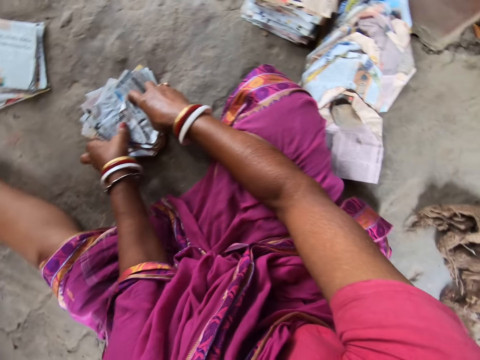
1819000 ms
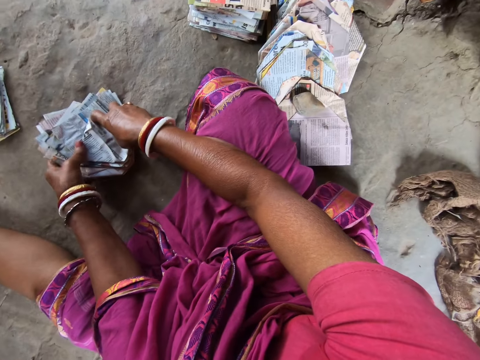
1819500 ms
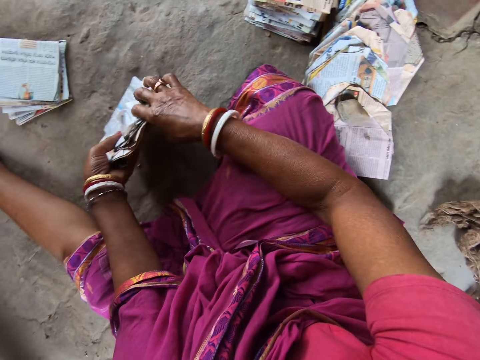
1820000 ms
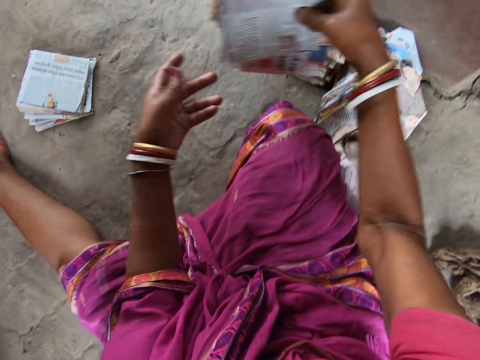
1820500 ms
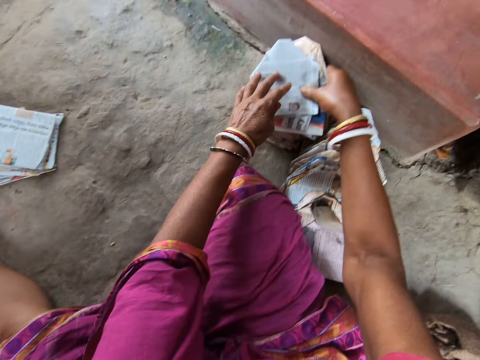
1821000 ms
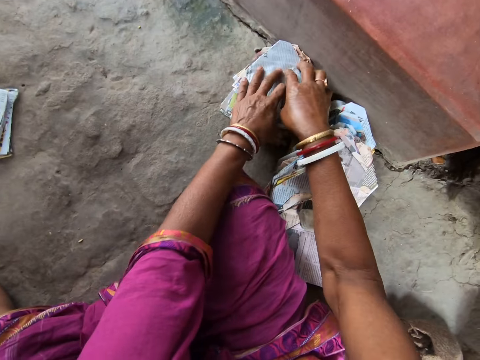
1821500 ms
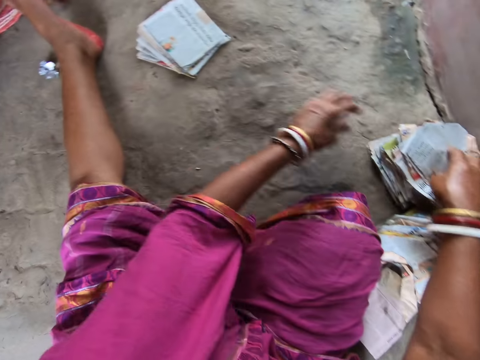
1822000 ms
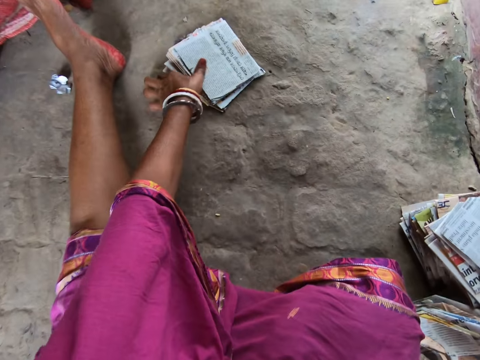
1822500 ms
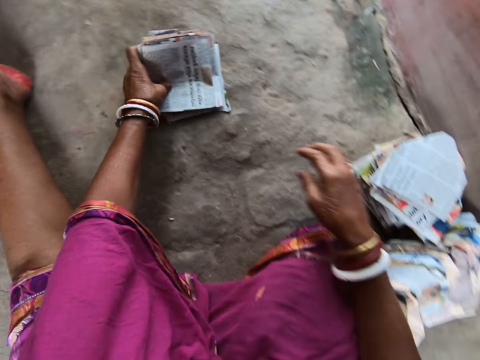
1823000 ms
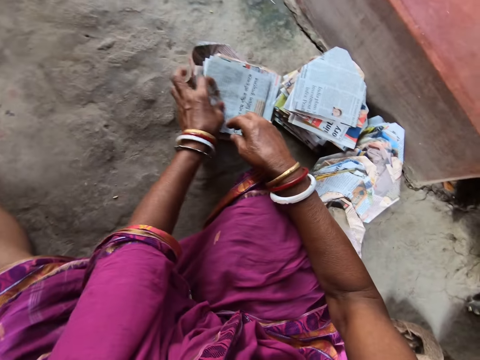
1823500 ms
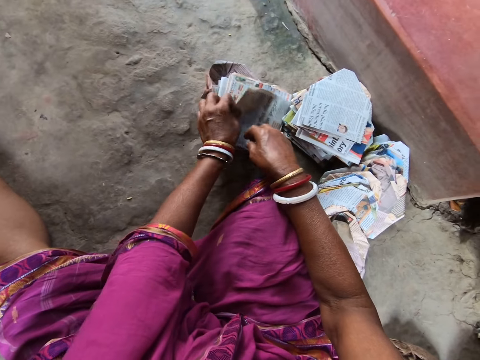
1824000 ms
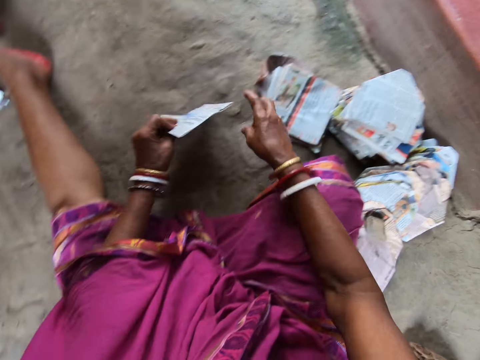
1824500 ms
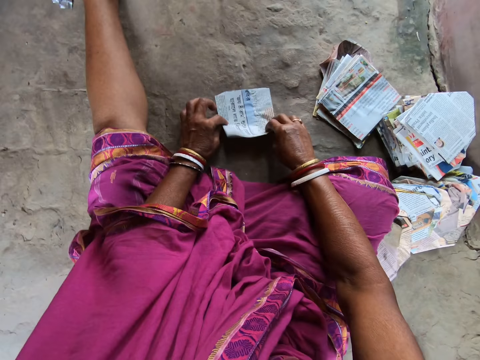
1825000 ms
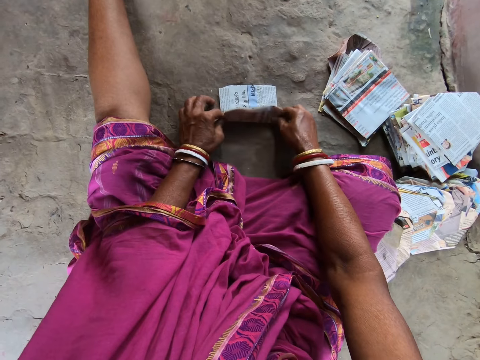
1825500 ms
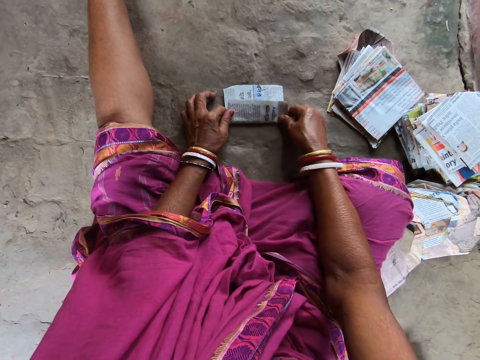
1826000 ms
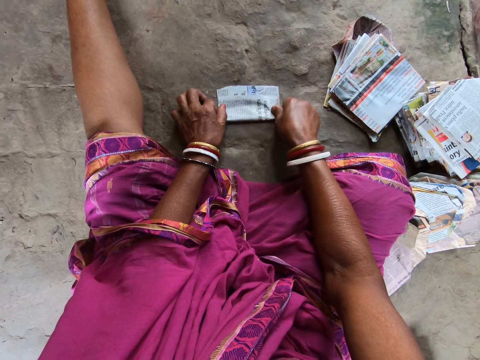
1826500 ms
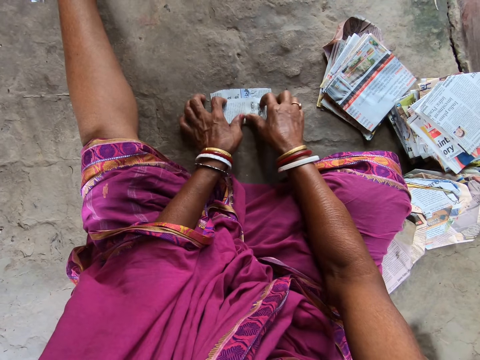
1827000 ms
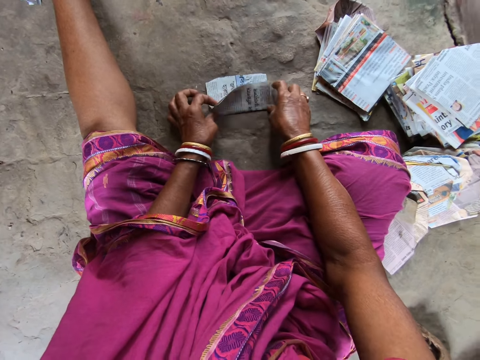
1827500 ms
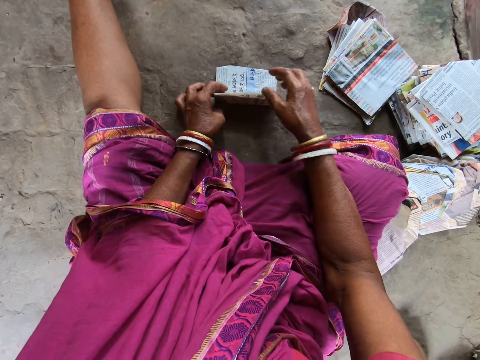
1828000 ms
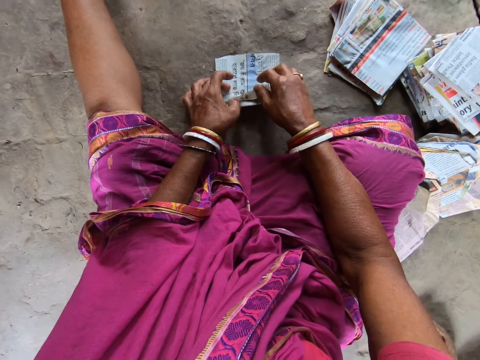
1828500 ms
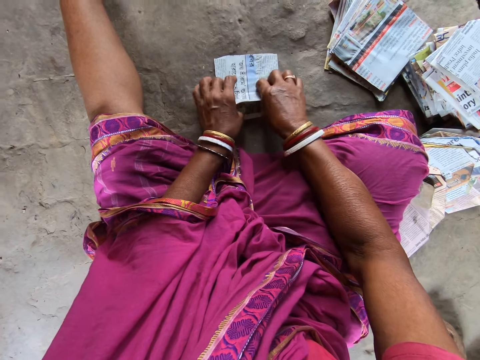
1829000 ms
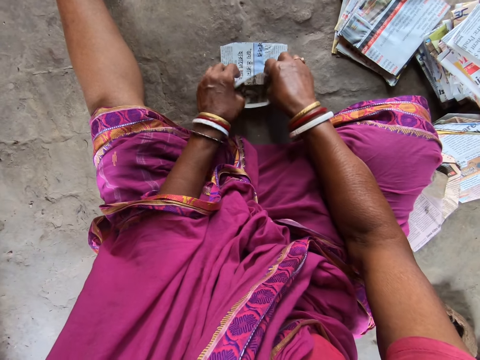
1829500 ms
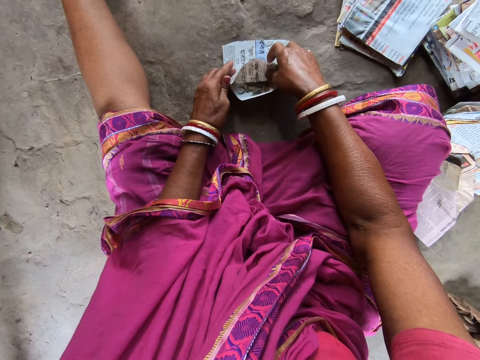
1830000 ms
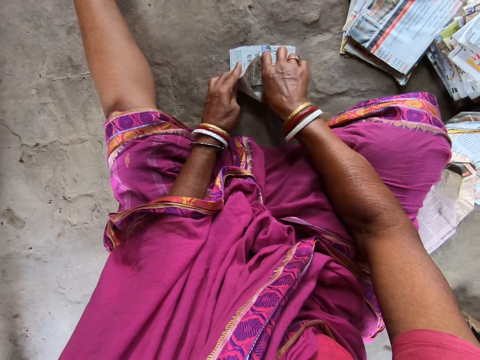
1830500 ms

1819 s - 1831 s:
The camera wearer picks the pile of papers from the floor with both hands. She puts the pile of papers in her hands on the pile of papers on the floor. She moves the pile of papers on the floor with her left hand. She picks a piece of paper from the pile of papers on the floor with her left hand. She puts the piece of paper in her left hand on the floor. She talks. She folds the piece of paper on the floor with both hands.

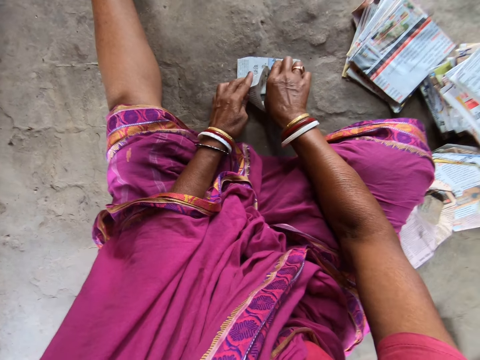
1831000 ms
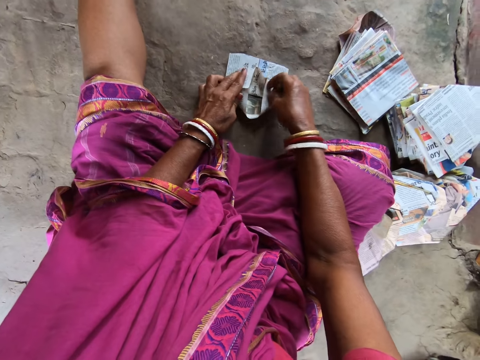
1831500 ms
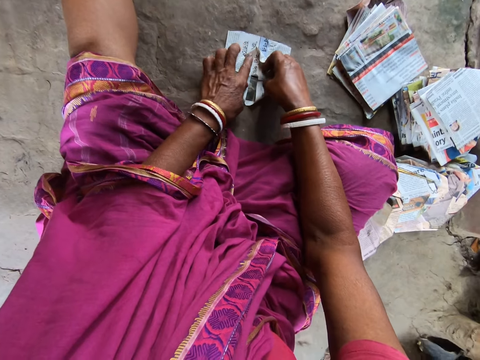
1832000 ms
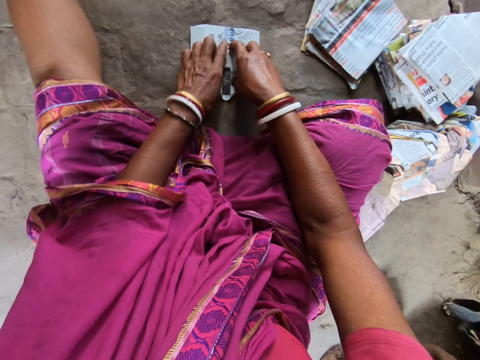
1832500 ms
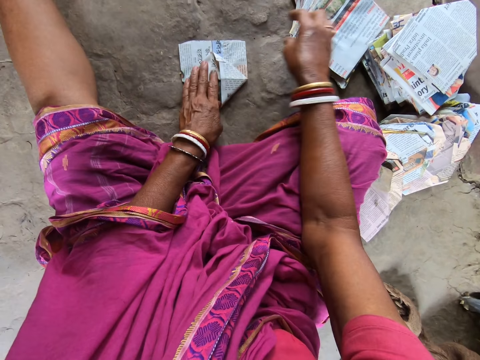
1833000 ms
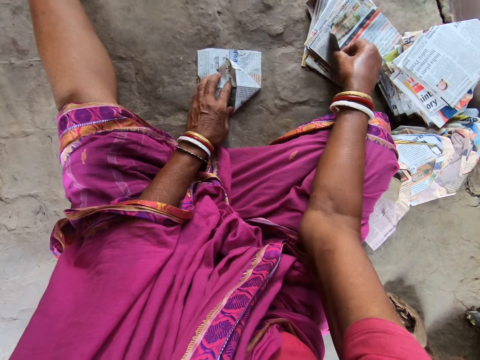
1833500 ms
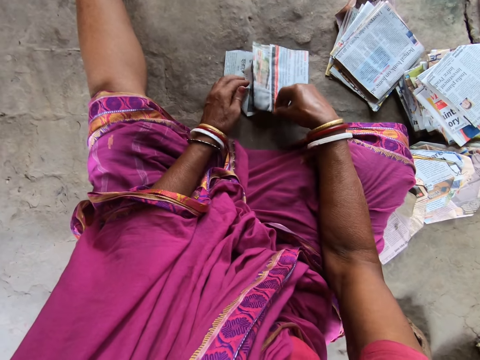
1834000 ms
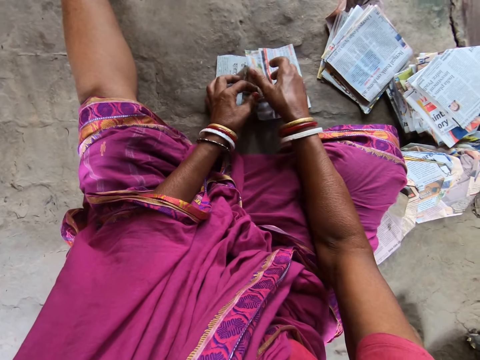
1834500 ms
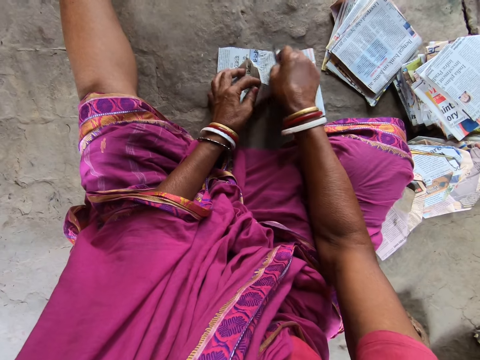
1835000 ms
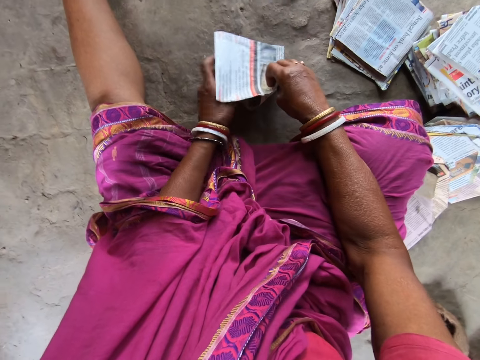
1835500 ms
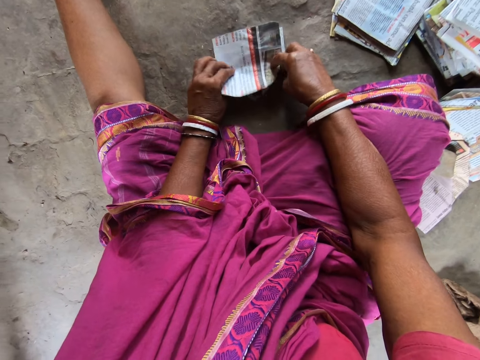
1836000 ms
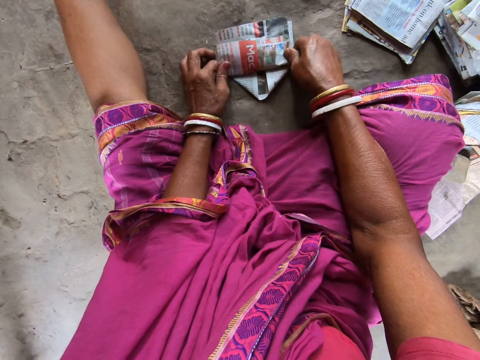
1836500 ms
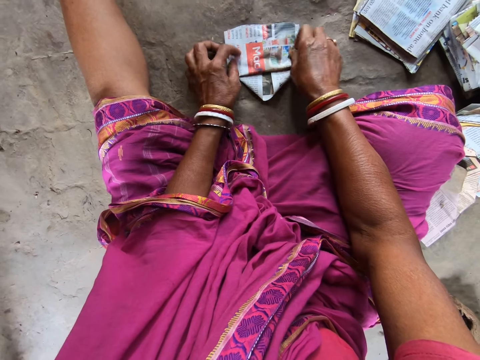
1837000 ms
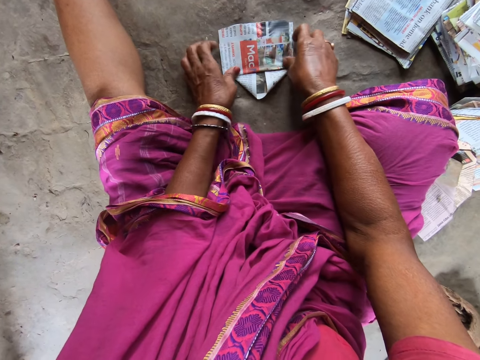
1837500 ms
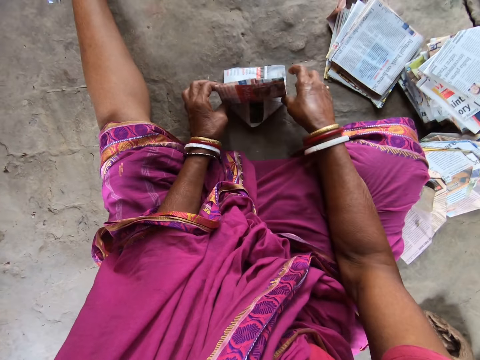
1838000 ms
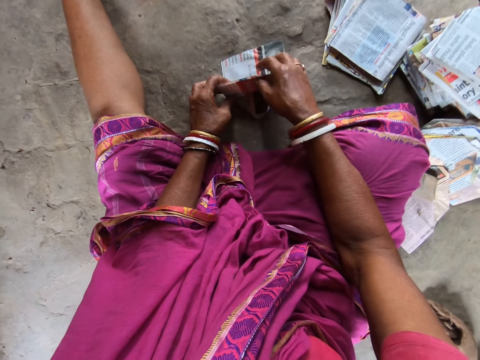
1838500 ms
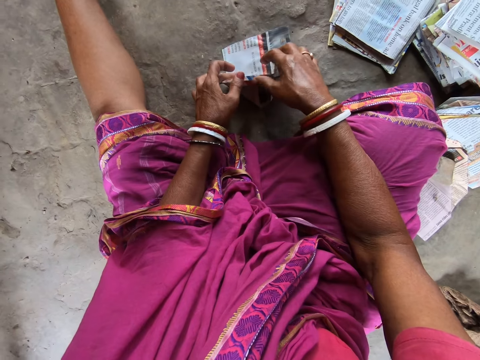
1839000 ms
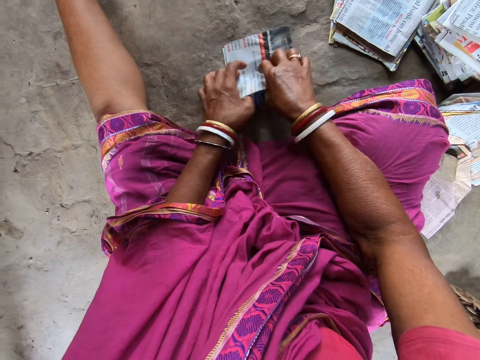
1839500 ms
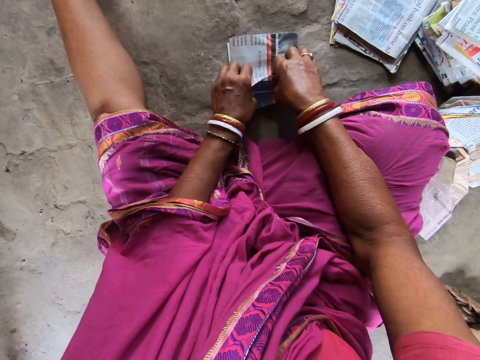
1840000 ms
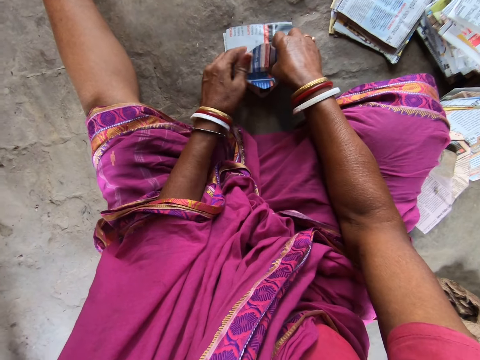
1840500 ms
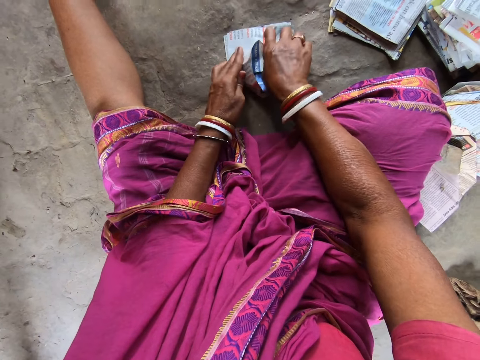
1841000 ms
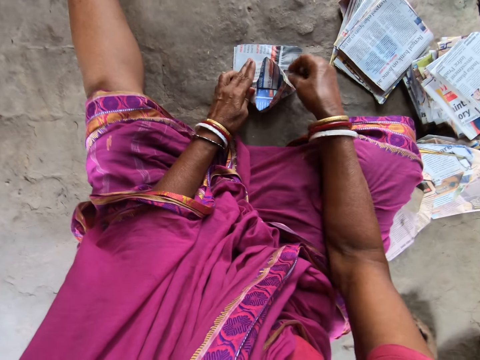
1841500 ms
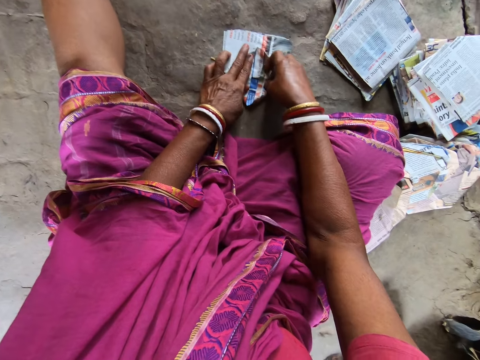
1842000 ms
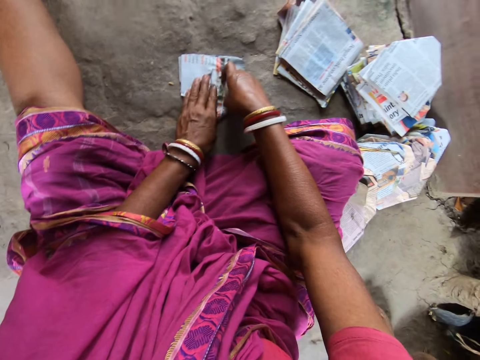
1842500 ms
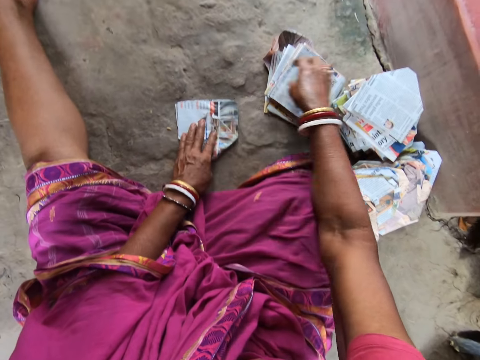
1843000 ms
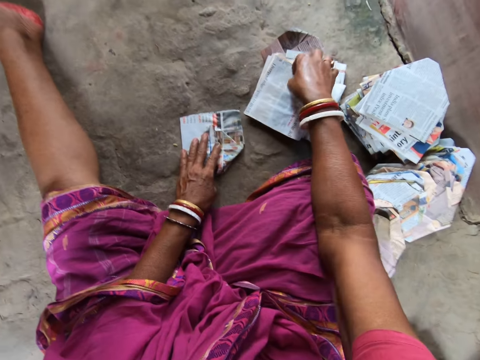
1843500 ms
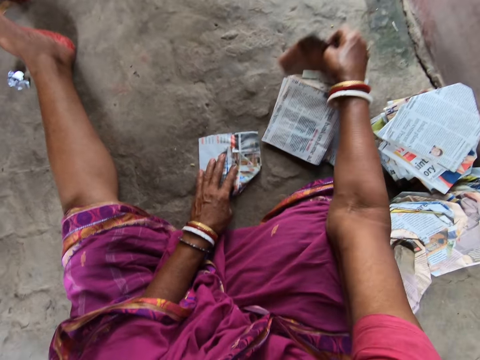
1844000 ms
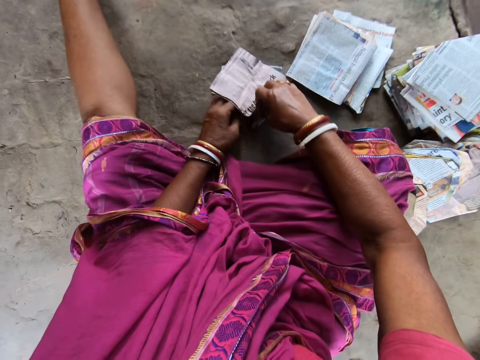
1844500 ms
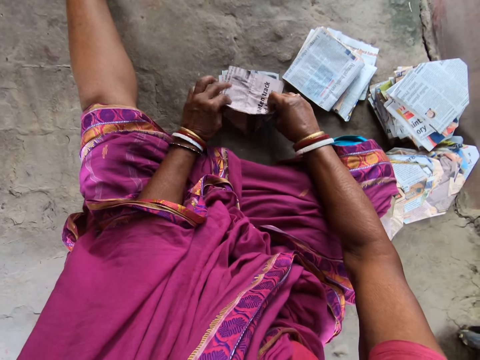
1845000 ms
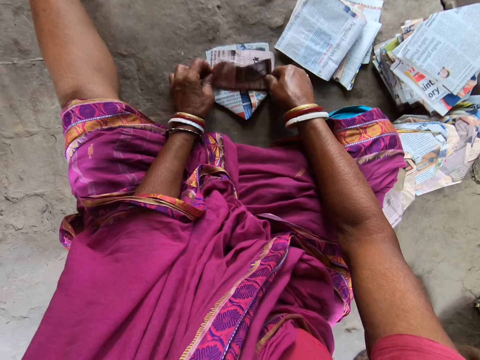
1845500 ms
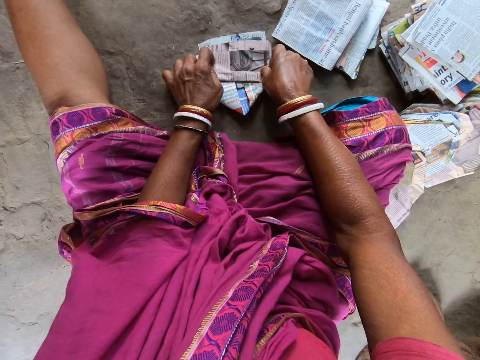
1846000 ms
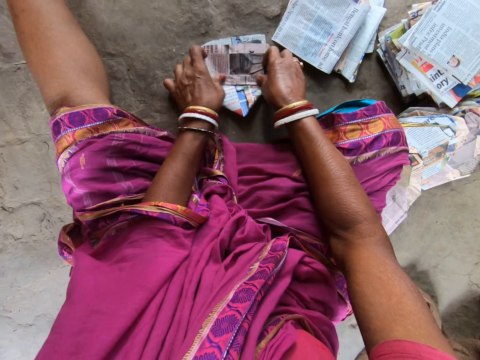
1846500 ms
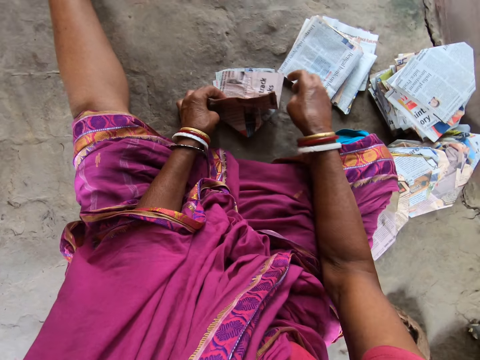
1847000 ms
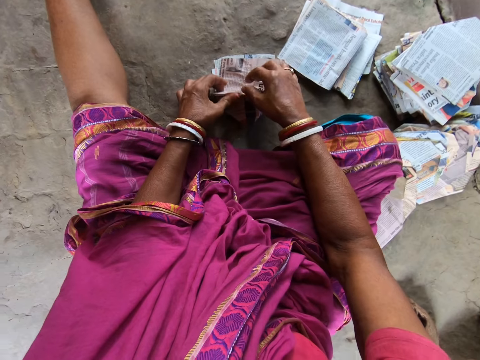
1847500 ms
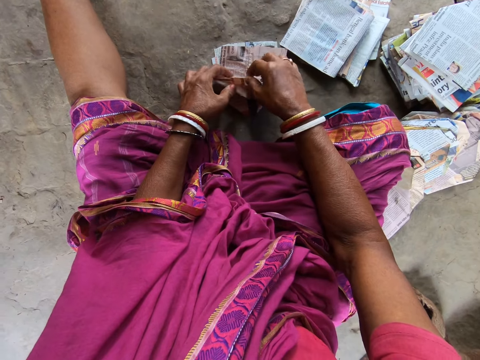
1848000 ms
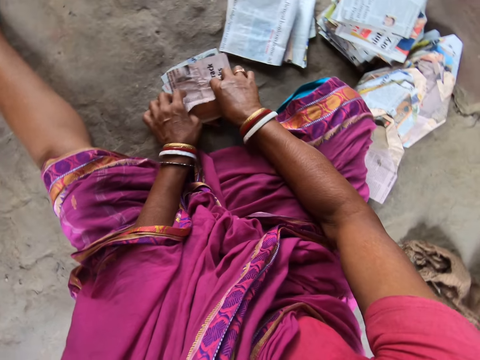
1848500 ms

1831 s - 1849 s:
The camera wearer picks a piece of paper from the pile of papers on the floor with her right hand. She puts the piece of paper in her right hand on the piece of paper on the floor. She picks the piece of paper from the piece of paper on the floor with her right hand. She puts the piece of paper in her right hand on the piece of paper on the floor. She folds the piece of paper on the piece of paper on the floor with both hands. She moves the pile of papers on the floor with her right hand. She picks a piece of paper from the pile of papers on the floor with her right hand. She puts the piece of paper in her right hand on the pieces of paper on the floor. She folds the piece of paper on the piece of paper on the floor with both hands.
